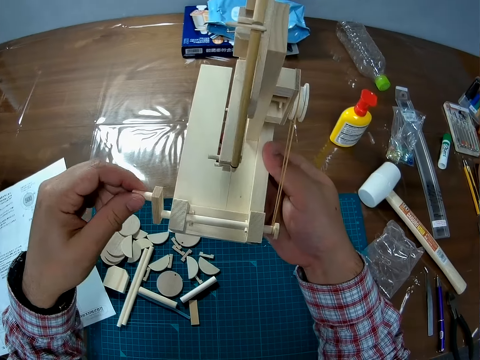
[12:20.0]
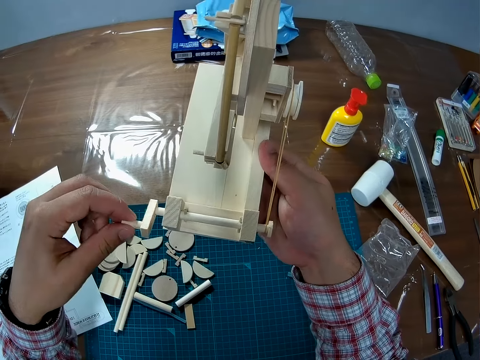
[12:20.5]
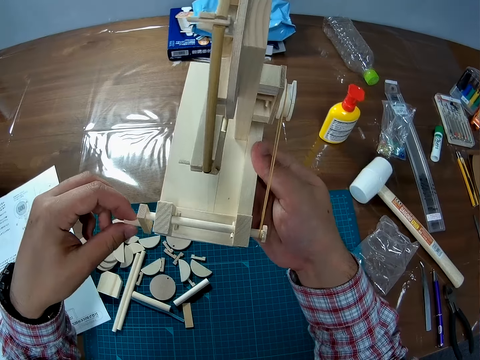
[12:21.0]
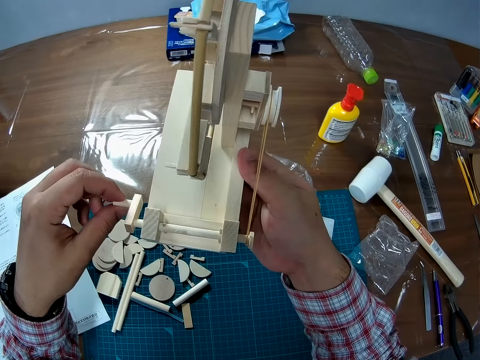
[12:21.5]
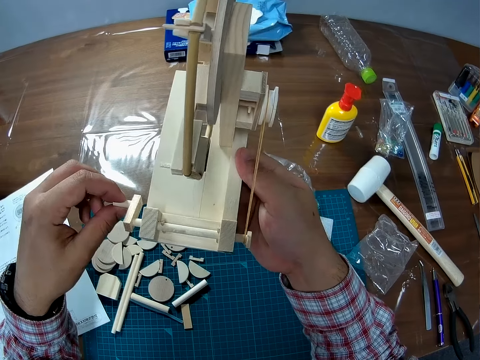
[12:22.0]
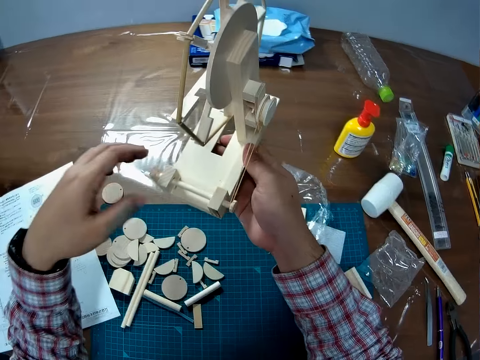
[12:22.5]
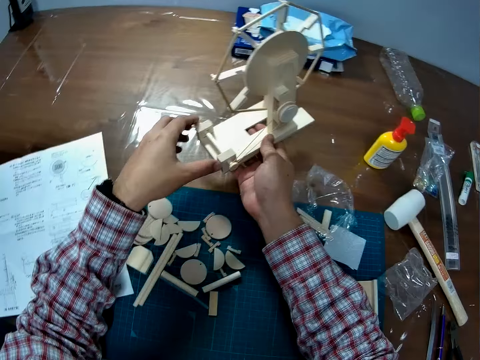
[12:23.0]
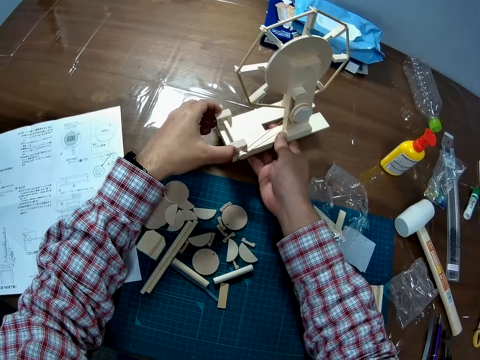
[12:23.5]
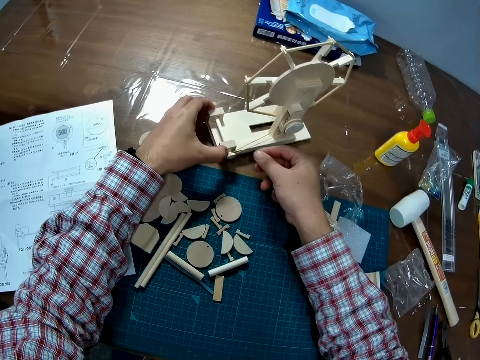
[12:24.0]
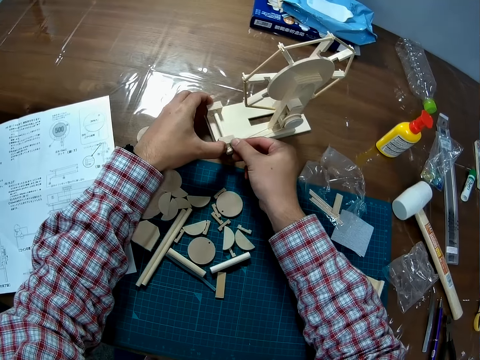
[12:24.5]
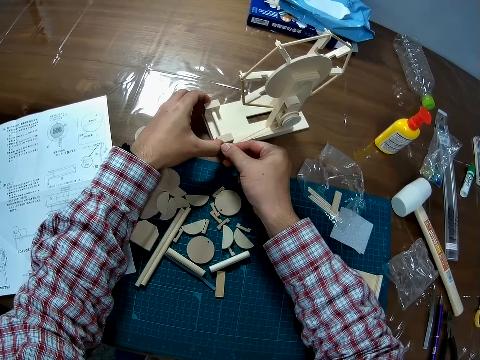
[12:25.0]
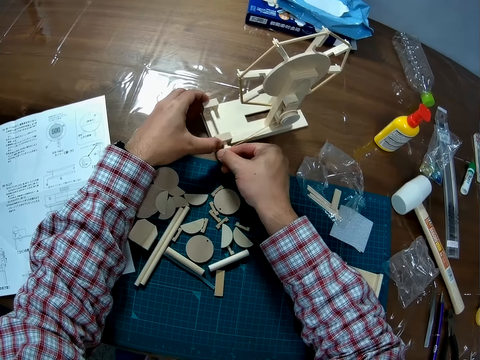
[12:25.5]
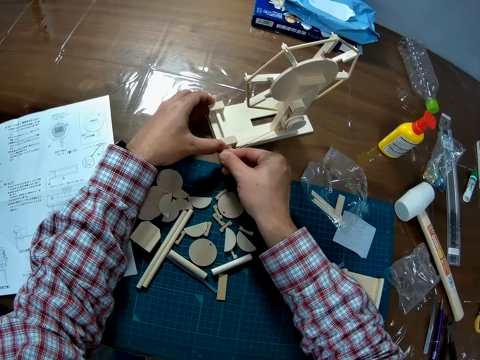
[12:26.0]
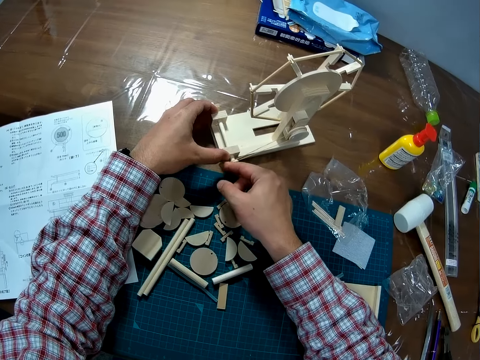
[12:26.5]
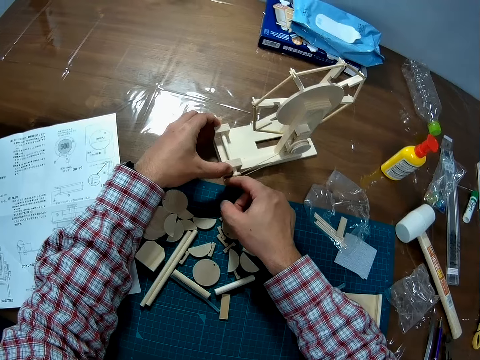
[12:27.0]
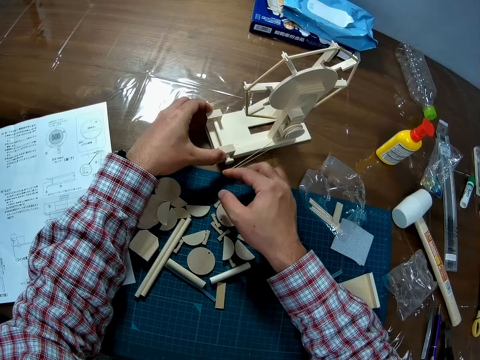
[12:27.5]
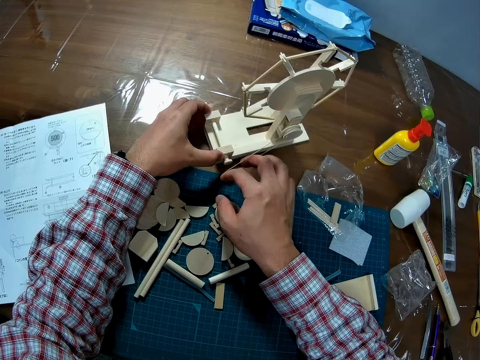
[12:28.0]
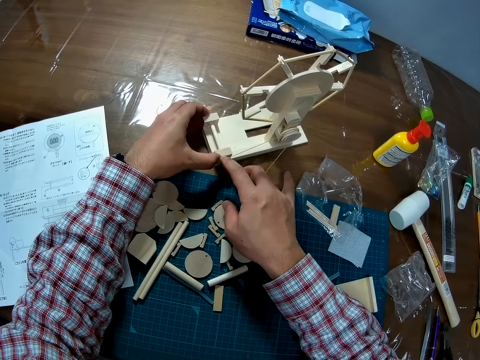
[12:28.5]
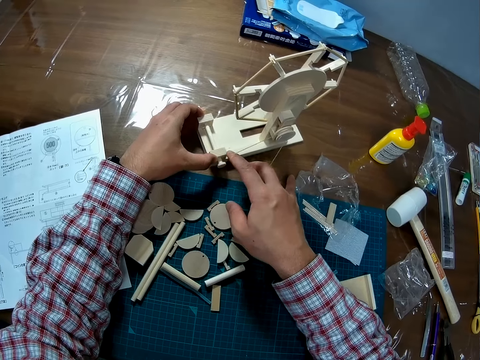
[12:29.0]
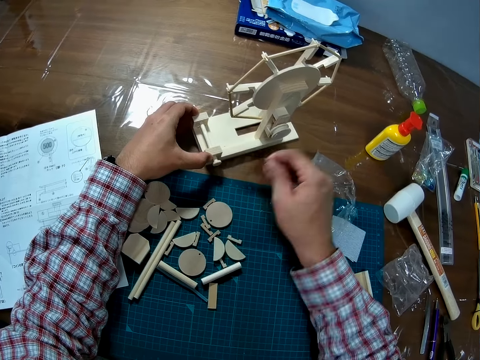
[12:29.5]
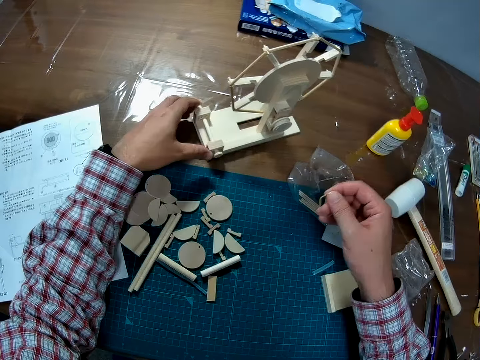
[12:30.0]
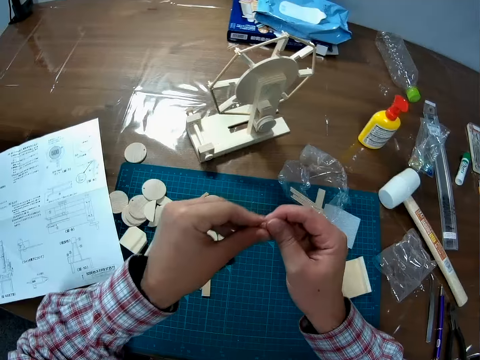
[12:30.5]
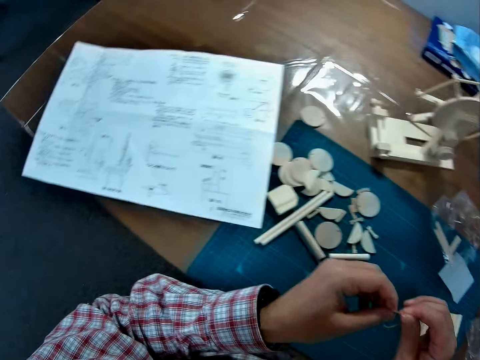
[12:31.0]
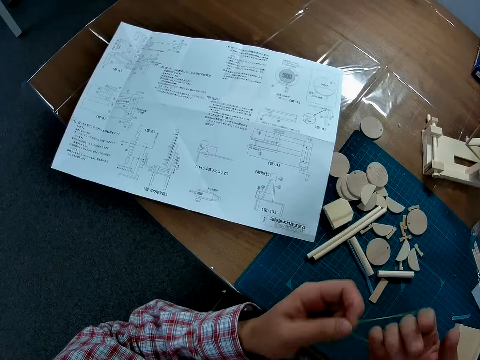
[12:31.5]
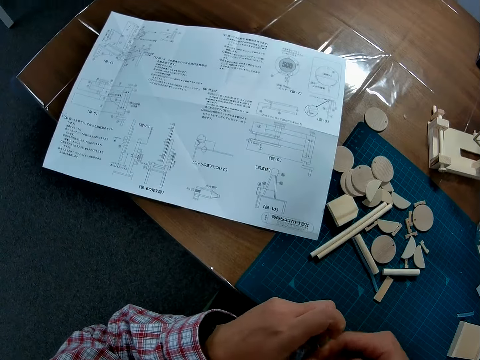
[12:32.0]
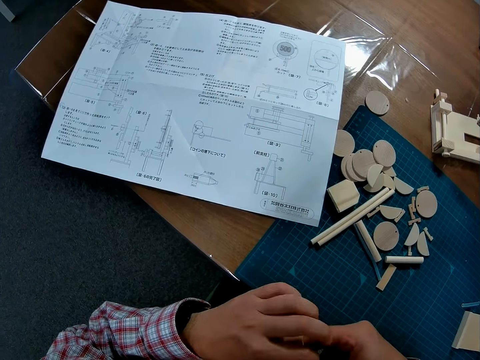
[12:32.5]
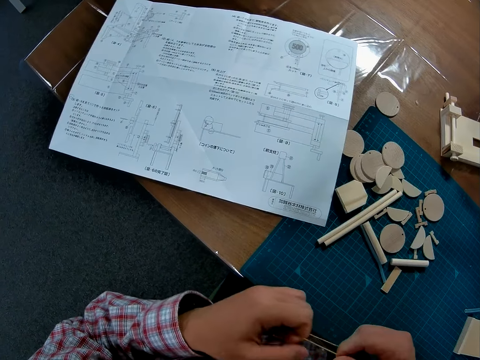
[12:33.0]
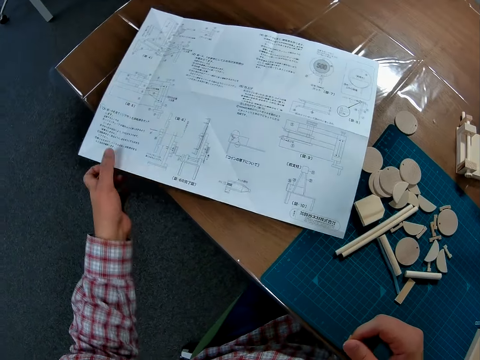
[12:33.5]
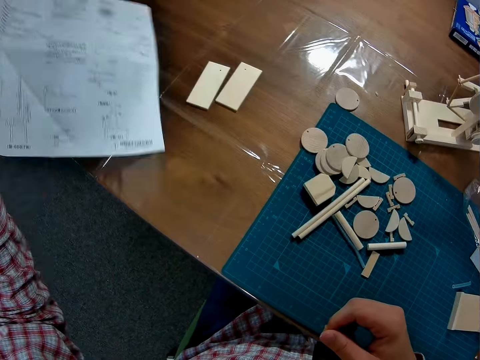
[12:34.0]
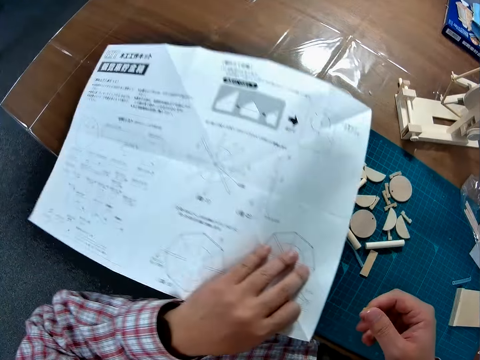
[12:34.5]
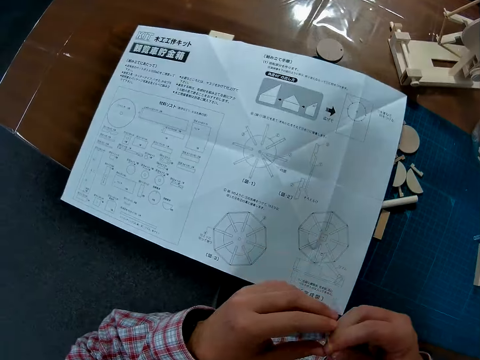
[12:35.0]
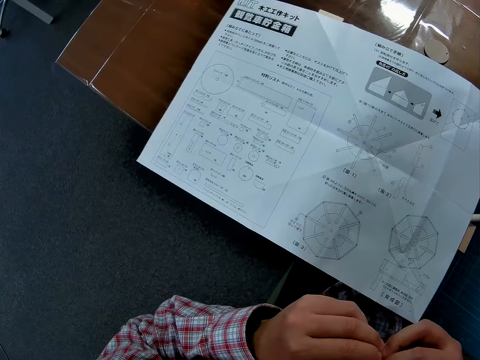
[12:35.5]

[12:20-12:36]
The camera wearer turns the starter whiner of the wind mill. He places the wind mill on the table. He removes the rubber band on the wind mill. He ties the rubber band on his hand. He turns the manual sheet over.

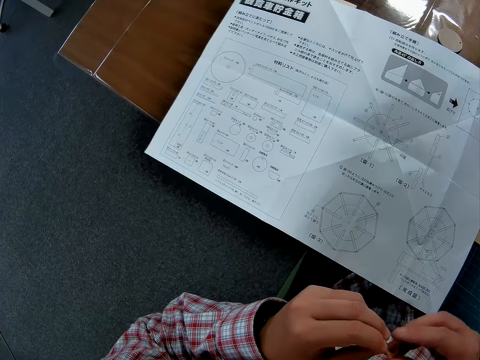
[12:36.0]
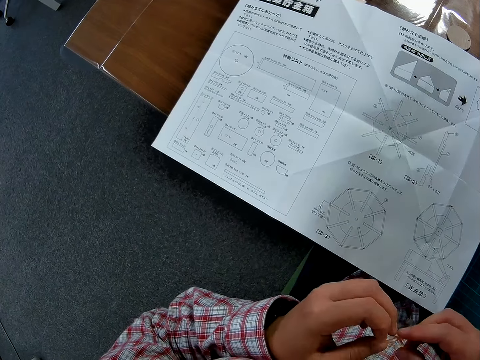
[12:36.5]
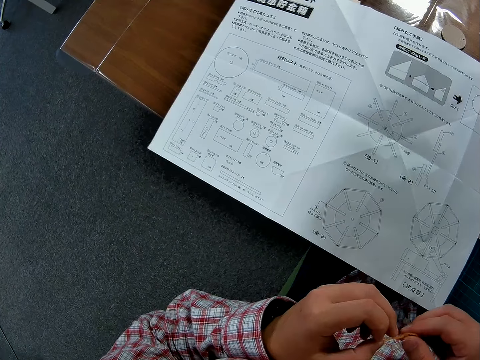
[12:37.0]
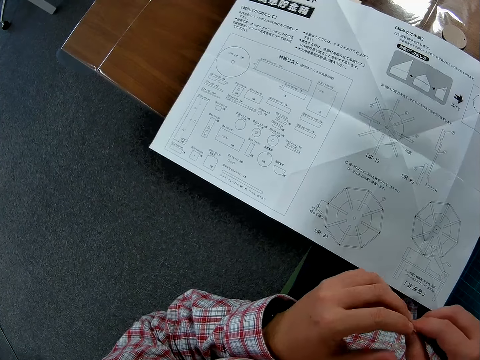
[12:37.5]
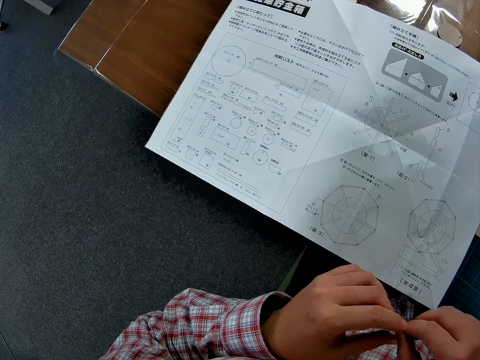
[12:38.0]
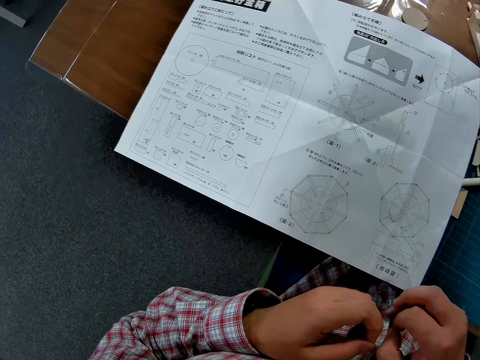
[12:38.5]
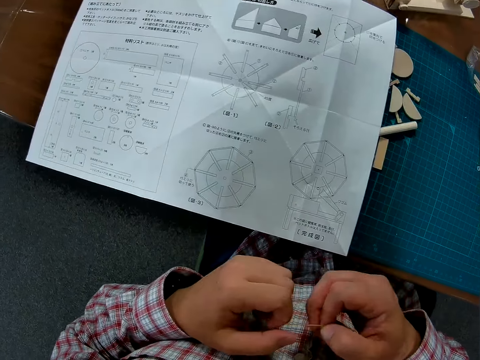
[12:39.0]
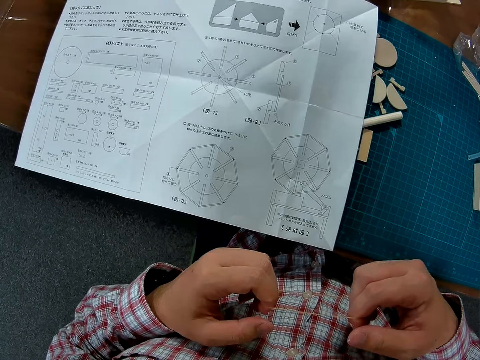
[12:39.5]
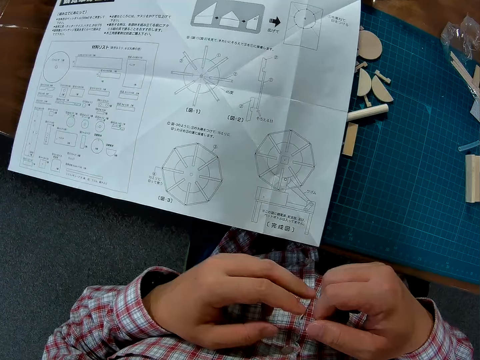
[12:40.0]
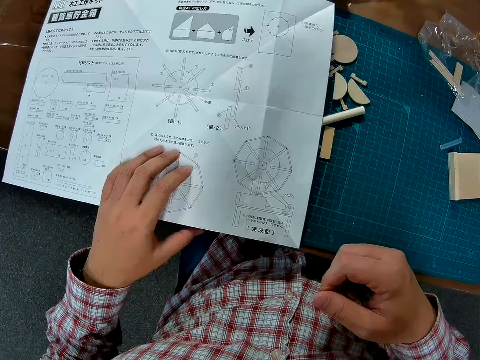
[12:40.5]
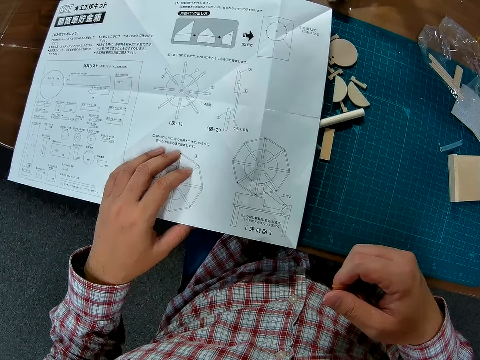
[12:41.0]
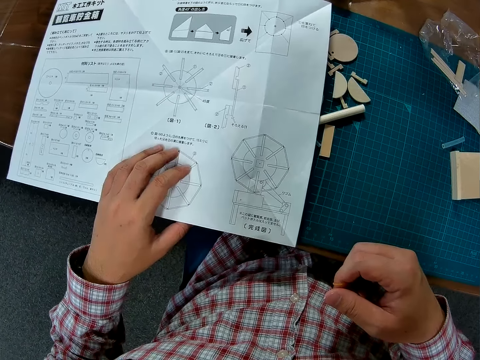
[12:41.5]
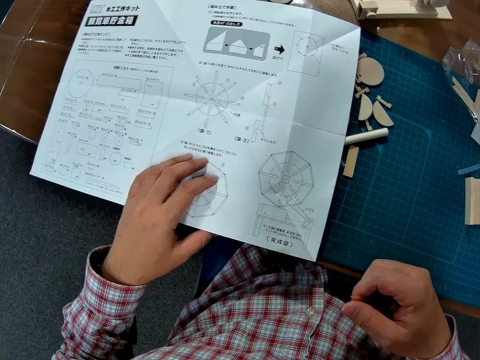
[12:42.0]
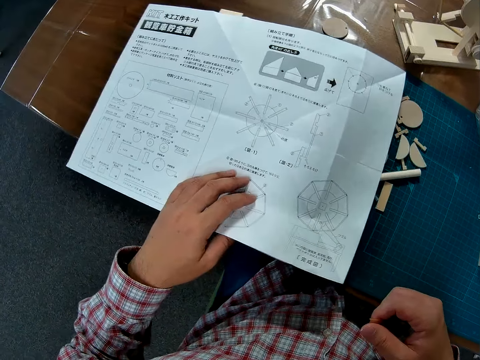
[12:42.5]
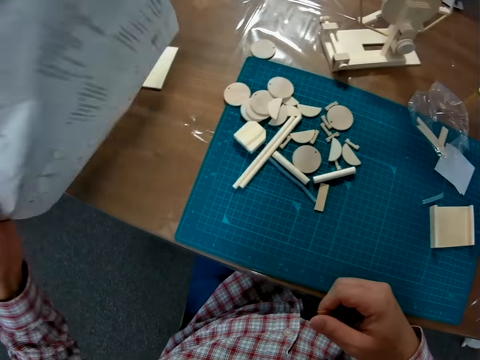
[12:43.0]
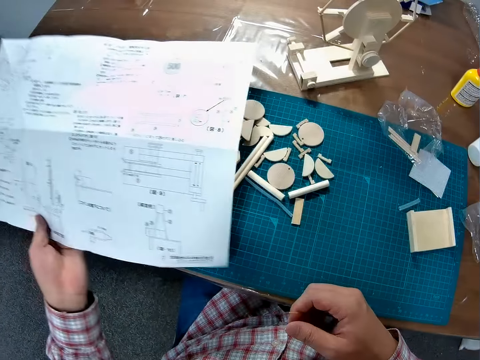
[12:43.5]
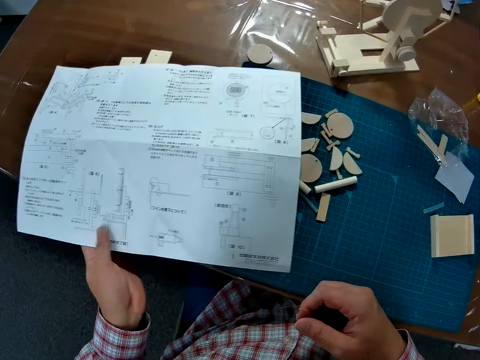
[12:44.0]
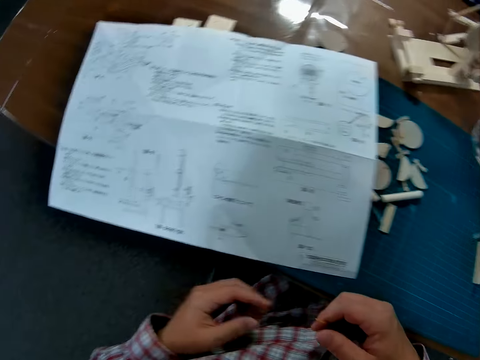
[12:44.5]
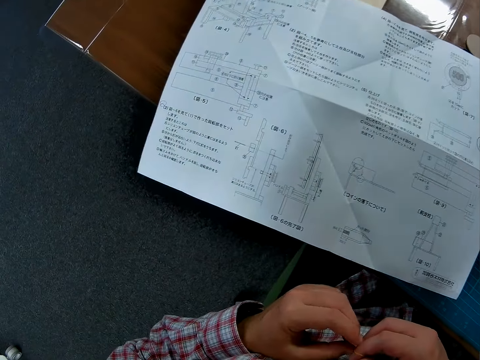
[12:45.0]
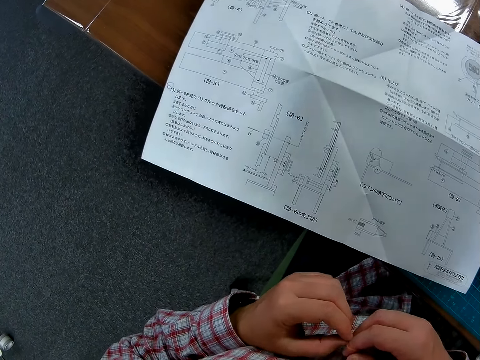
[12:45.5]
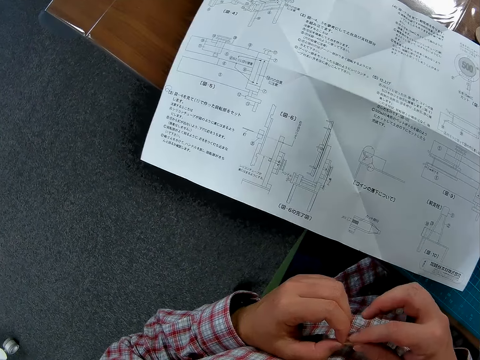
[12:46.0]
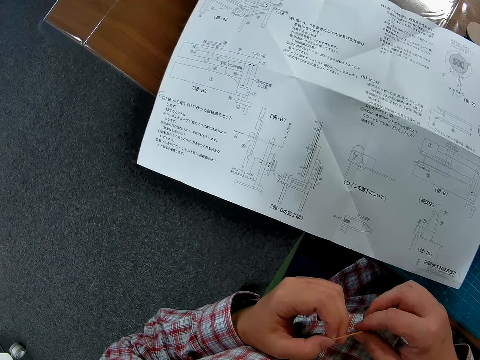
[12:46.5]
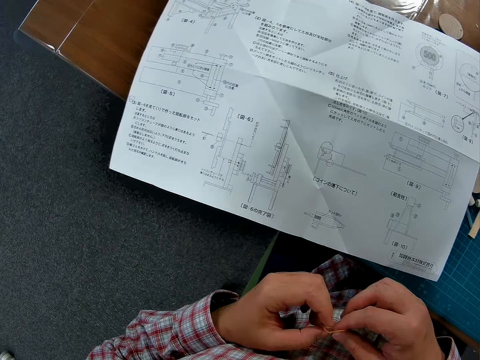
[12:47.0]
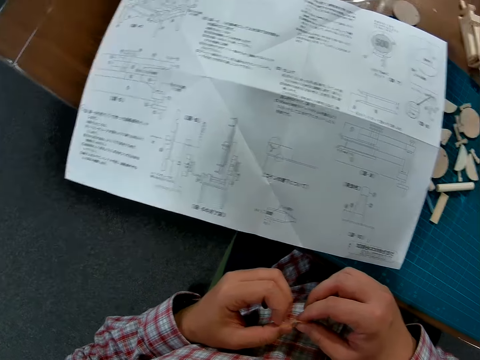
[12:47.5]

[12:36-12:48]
The camera wearer touches the rubber band. They study the manual sheet. They study the manual sheet again. They turn the manual sheet over. They study the manual sheet.
